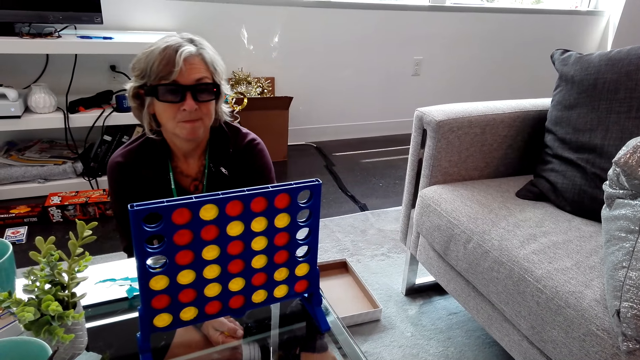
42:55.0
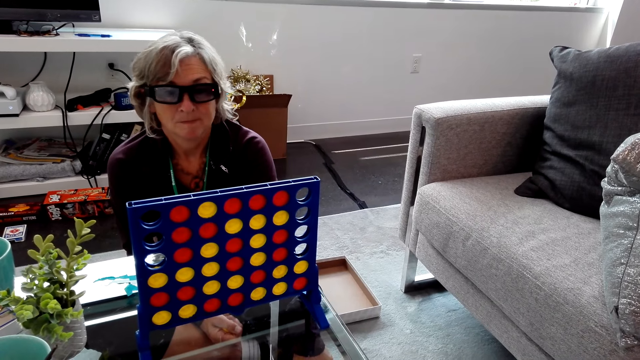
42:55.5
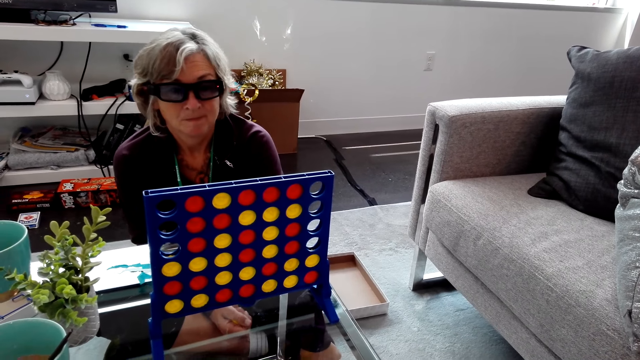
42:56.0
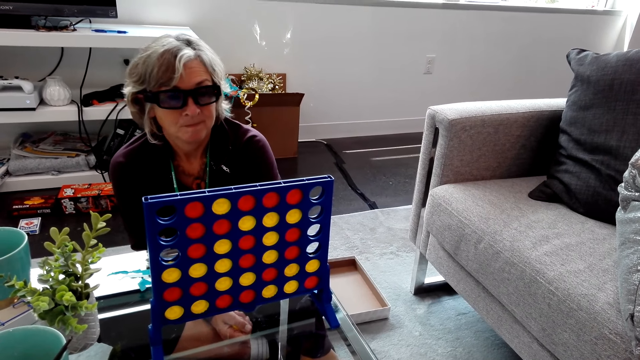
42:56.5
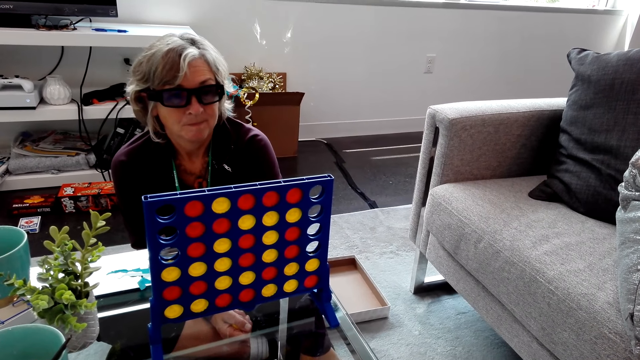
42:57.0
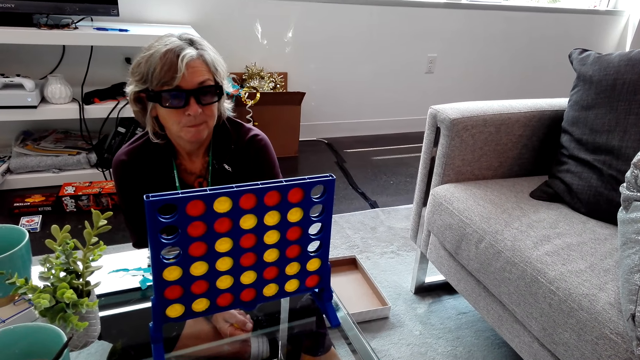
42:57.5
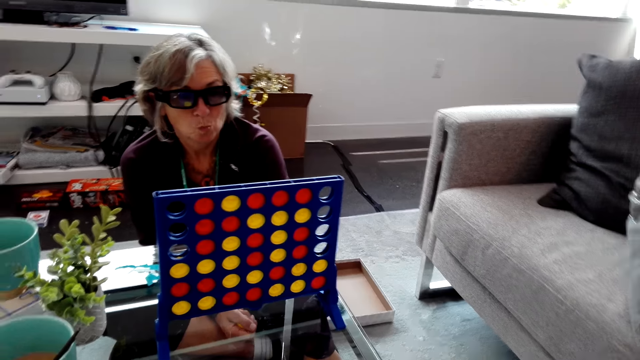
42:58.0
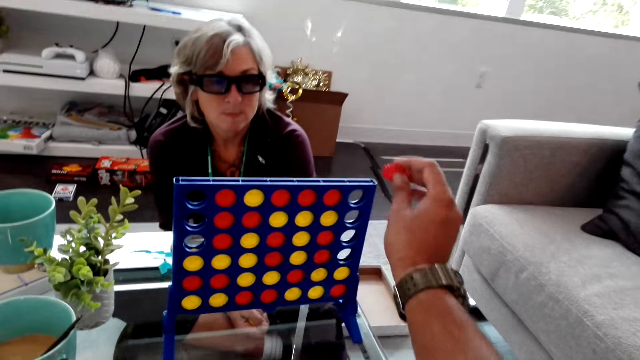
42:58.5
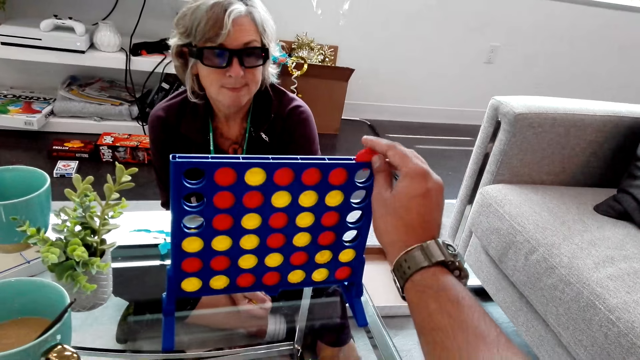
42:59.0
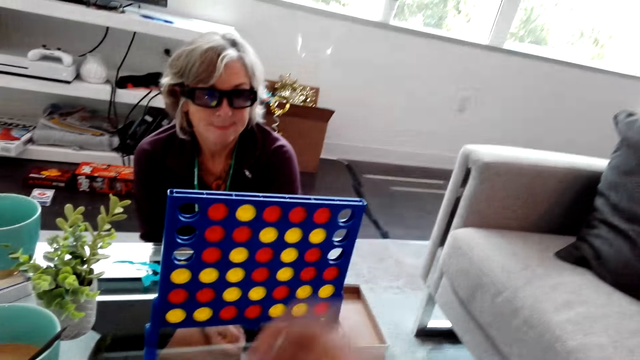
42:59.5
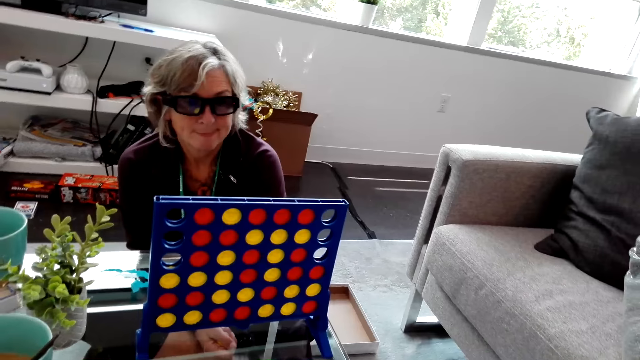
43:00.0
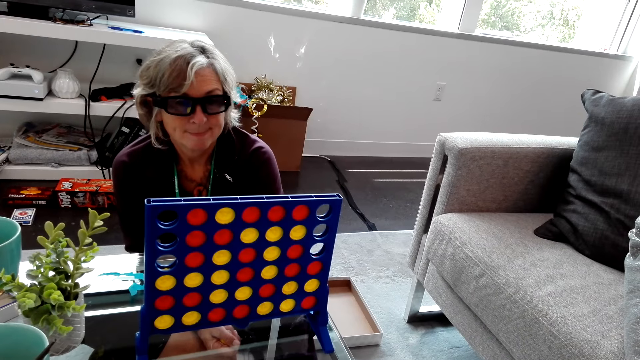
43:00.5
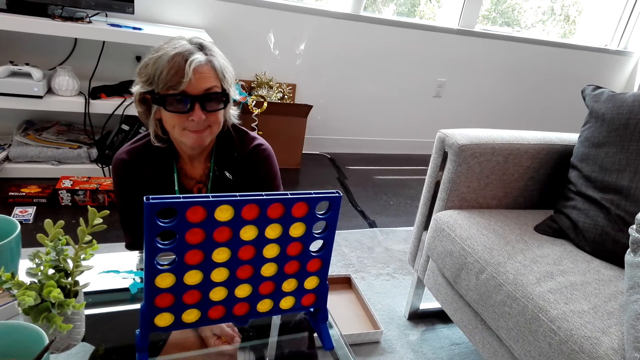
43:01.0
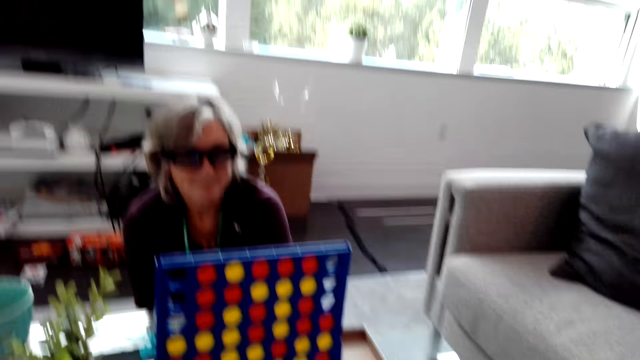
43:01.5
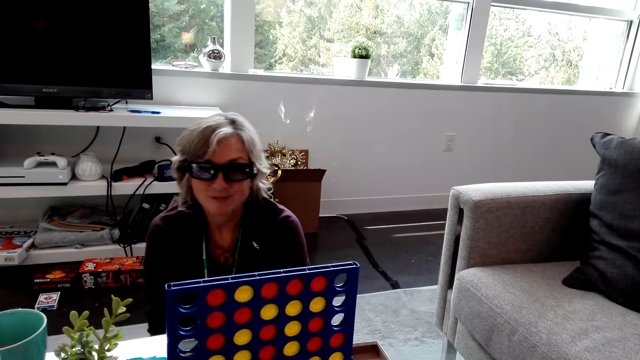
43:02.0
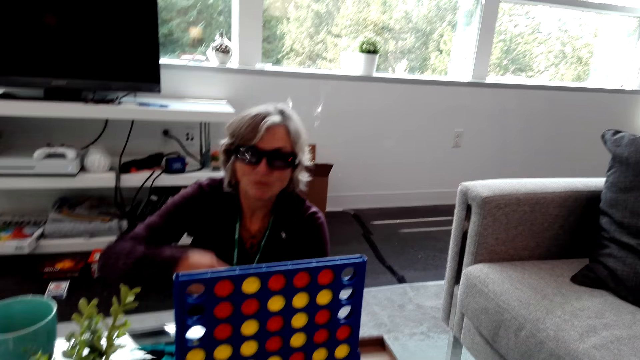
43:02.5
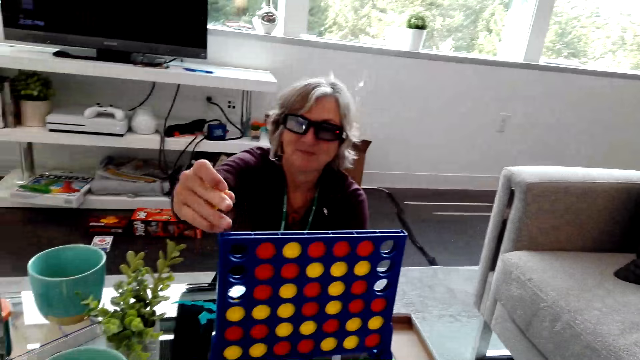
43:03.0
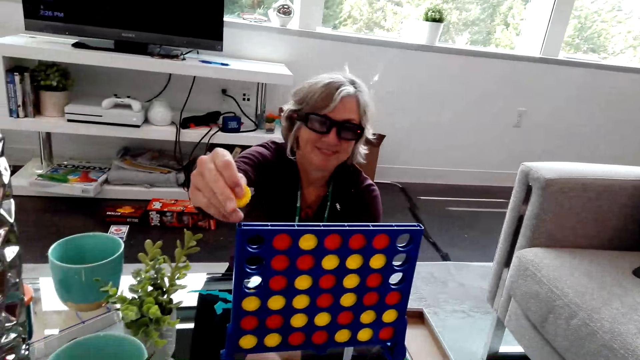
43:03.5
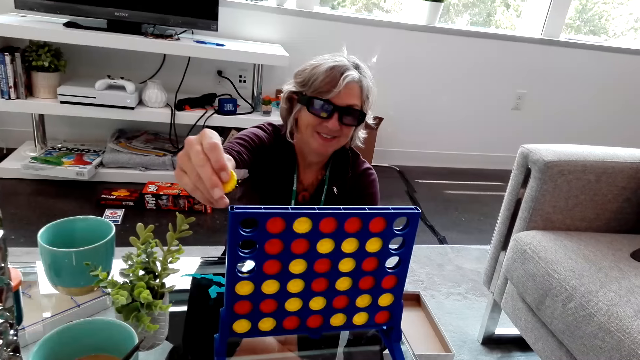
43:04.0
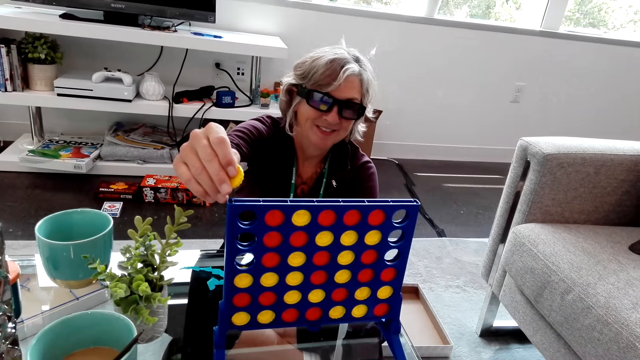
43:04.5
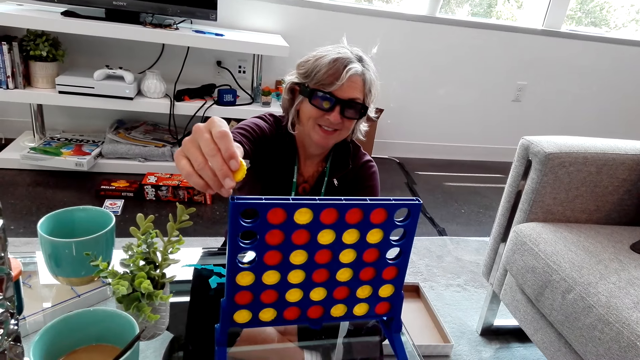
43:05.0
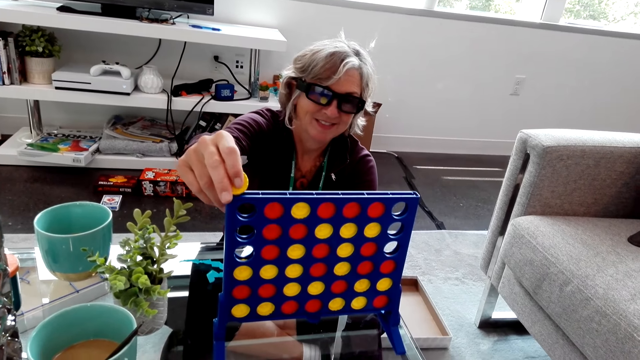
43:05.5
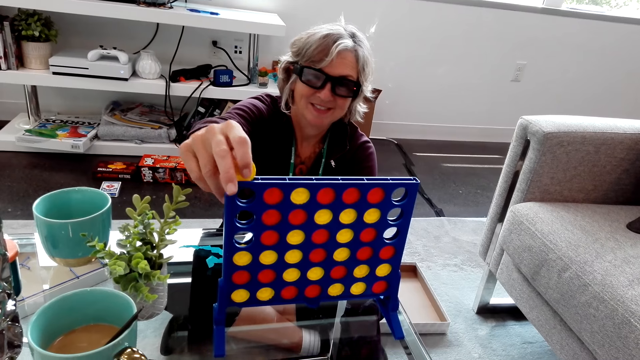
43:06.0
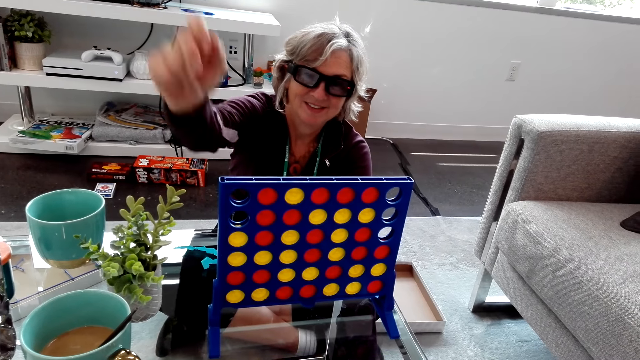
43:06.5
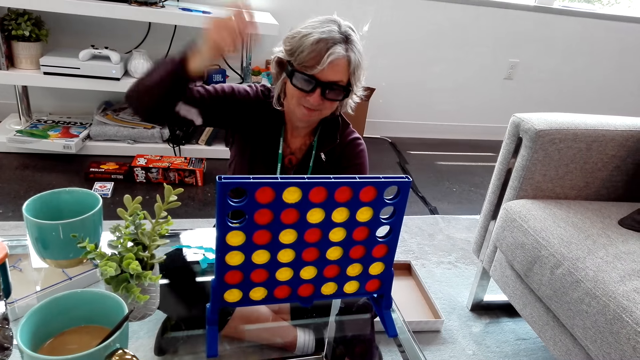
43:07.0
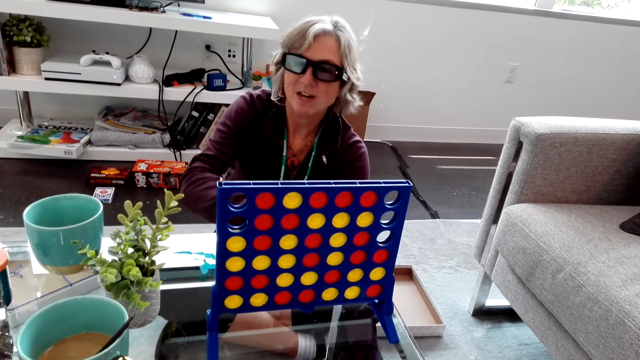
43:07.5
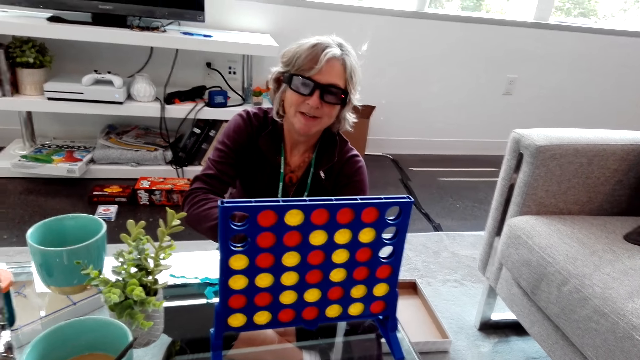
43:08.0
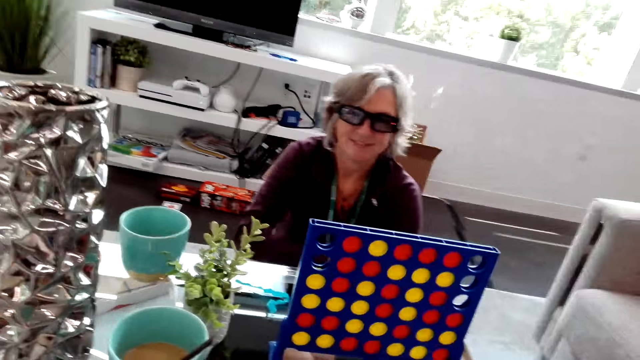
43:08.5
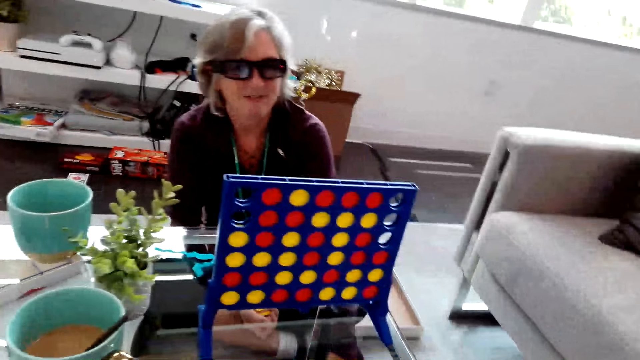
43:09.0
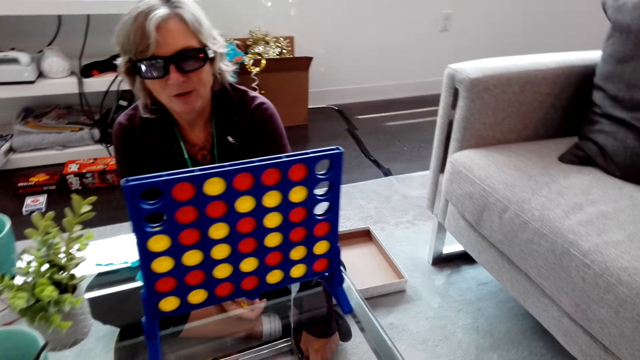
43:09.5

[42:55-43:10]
A lady holds yellow game pieces in her right hand. The camera wearer plays the Connect Four game. He drops the red game piece inside the rack. He lowers his hand from the rack. The lady speaks to the camera wearer. She reaches her right hand over the rack. She plays the Connect Four game. She drops a yellow game piece inside the rack. She raises her hand. She speaks to the camera wearer. She lowers her hand.

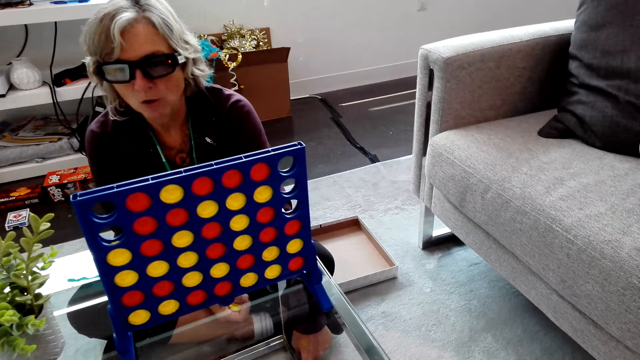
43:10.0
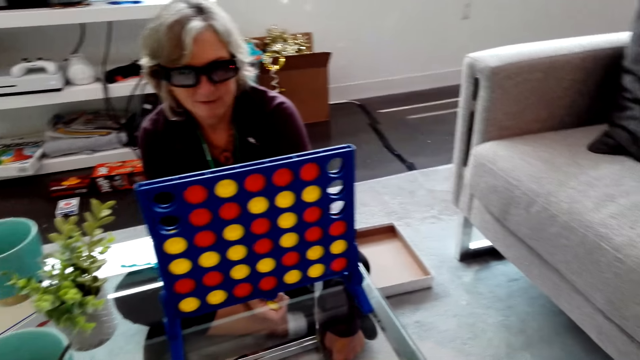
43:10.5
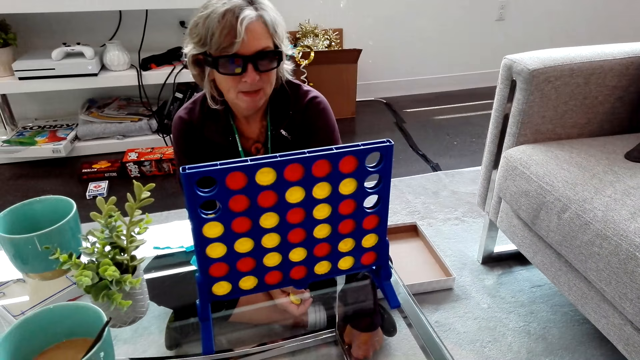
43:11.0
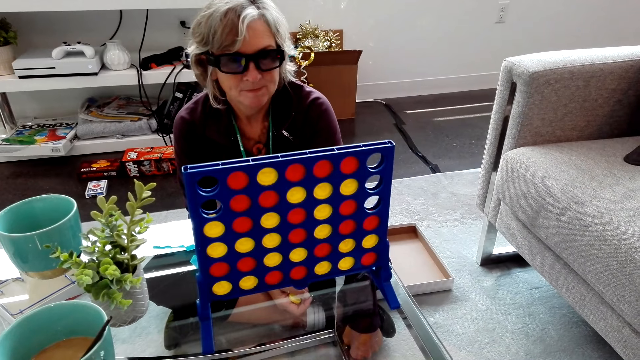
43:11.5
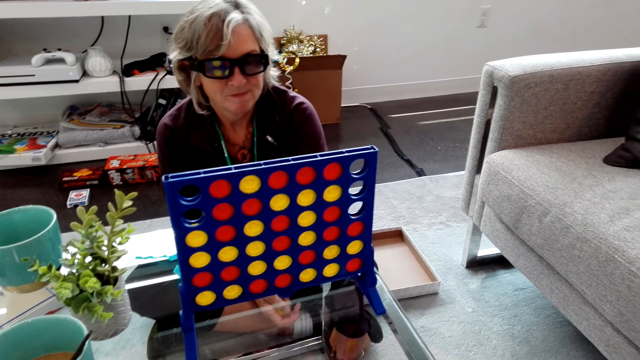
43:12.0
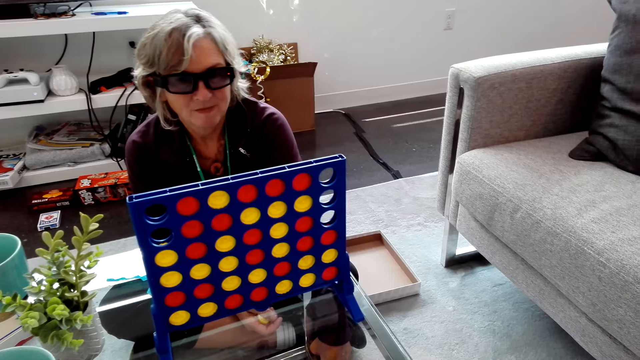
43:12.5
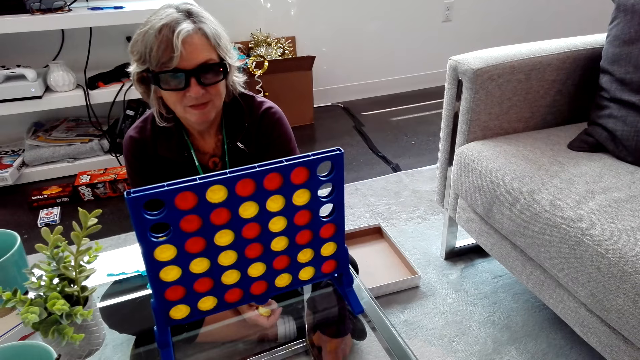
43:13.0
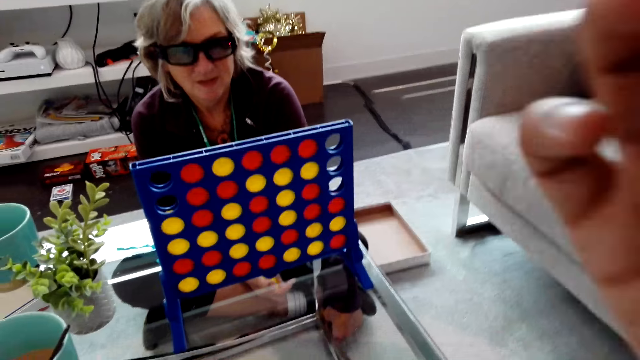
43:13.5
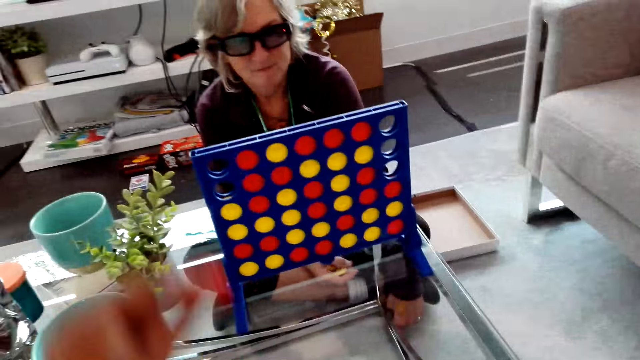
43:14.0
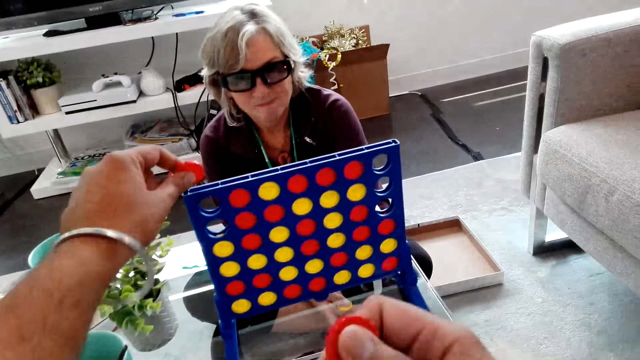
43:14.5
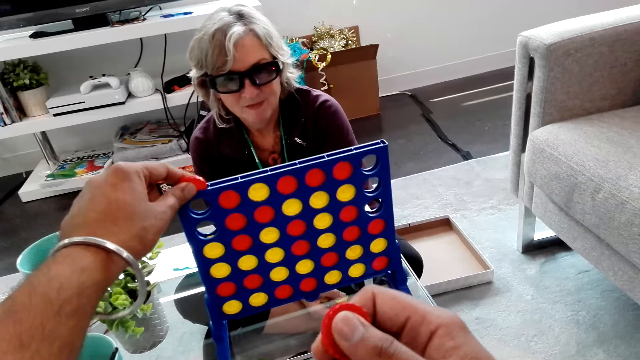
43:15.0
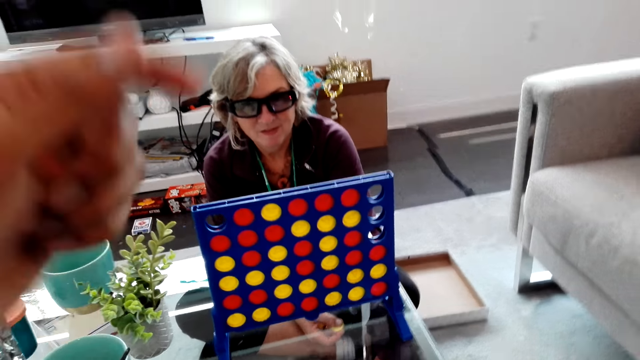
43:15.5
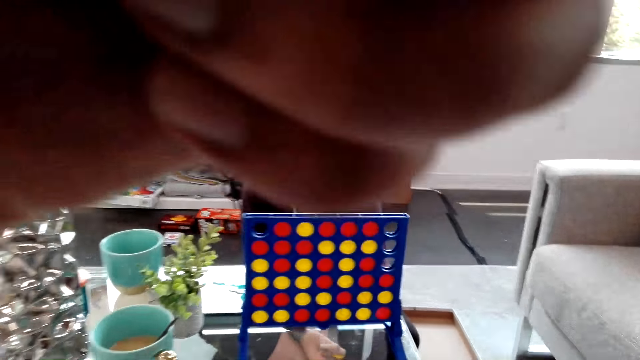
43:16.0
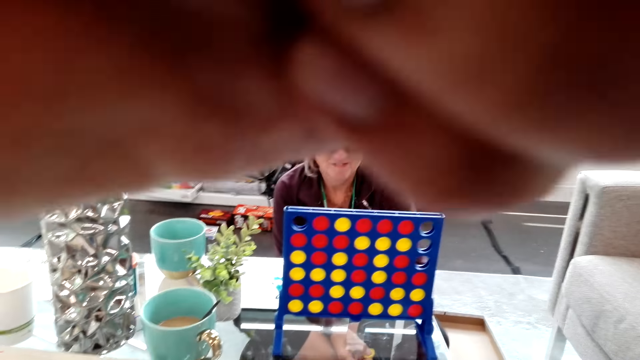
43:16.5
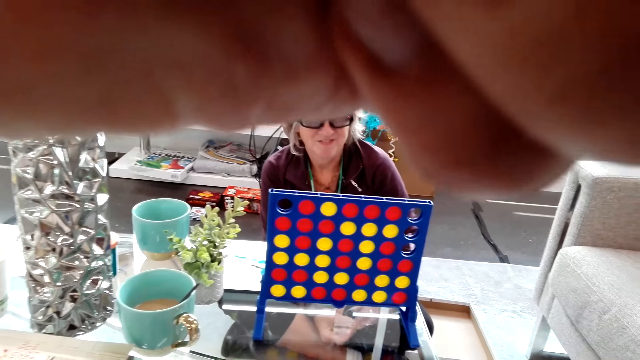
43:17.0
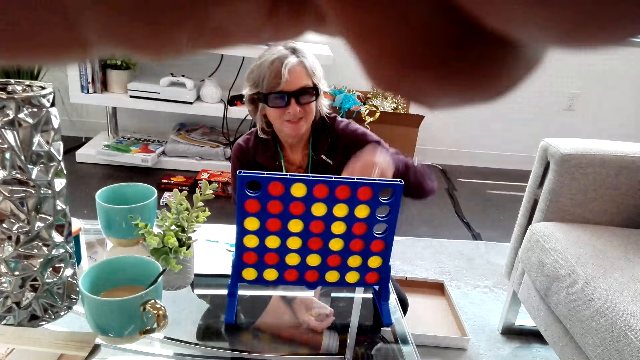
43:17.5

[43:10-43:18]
The camera wearer raises his hand to something. He reaches his left hand to the rack. He plays the Connect Four game. He drops a red piece inside the rack. He reaches his hand to something. He holds the camera. He touches something.
